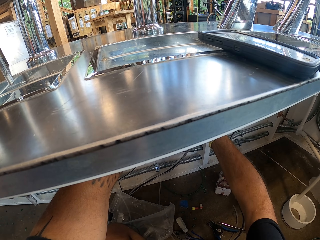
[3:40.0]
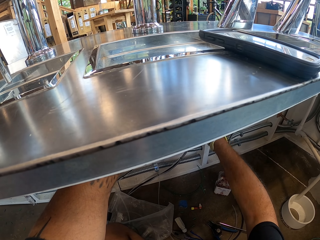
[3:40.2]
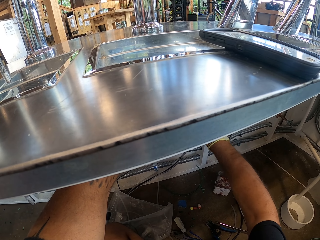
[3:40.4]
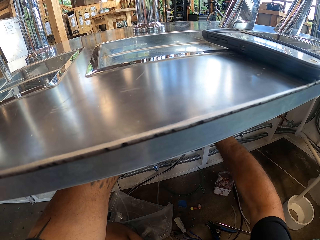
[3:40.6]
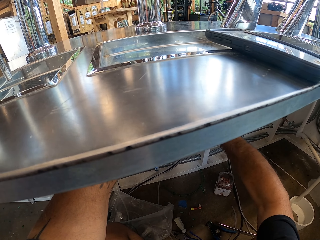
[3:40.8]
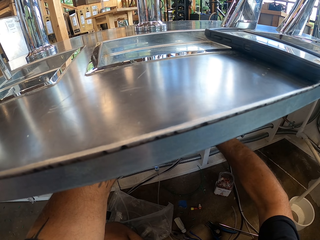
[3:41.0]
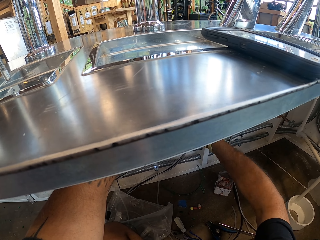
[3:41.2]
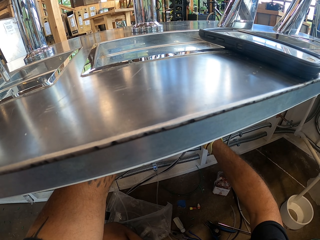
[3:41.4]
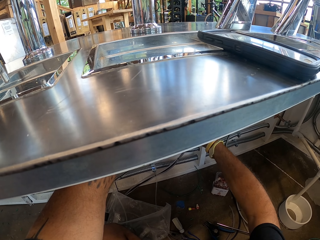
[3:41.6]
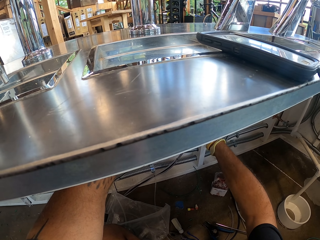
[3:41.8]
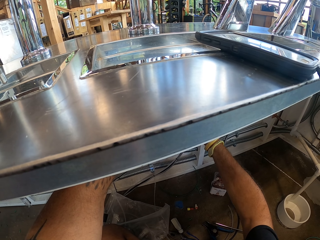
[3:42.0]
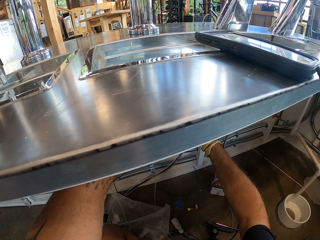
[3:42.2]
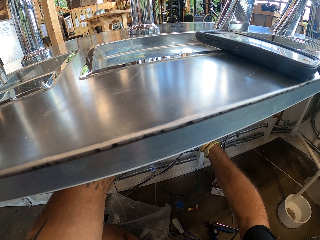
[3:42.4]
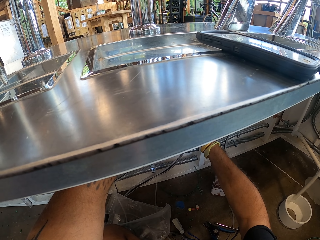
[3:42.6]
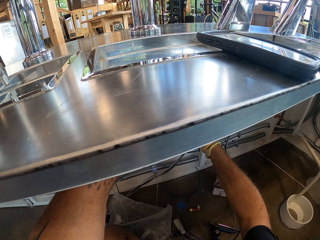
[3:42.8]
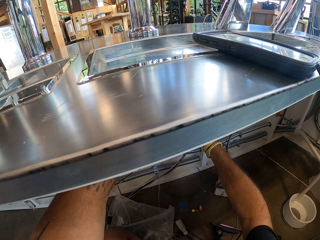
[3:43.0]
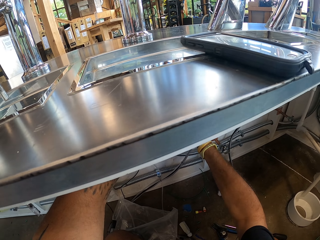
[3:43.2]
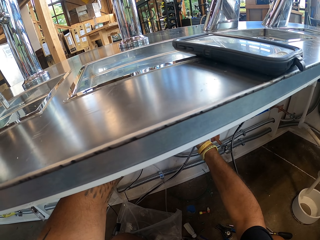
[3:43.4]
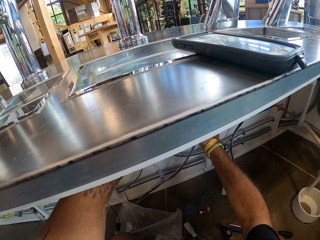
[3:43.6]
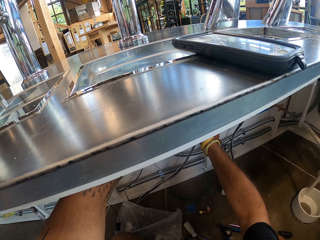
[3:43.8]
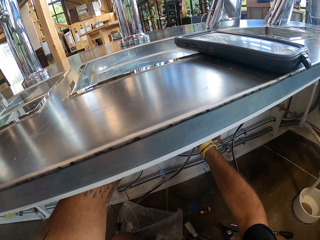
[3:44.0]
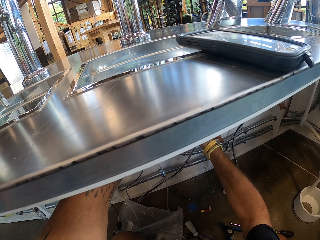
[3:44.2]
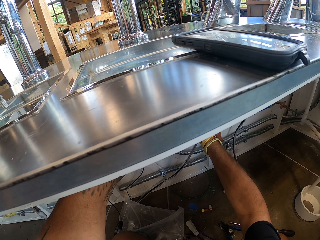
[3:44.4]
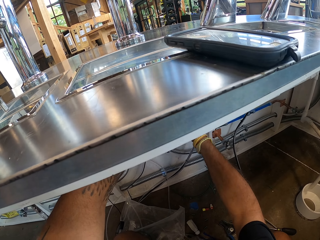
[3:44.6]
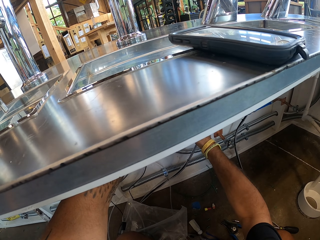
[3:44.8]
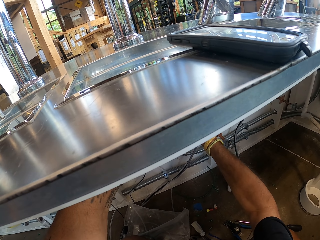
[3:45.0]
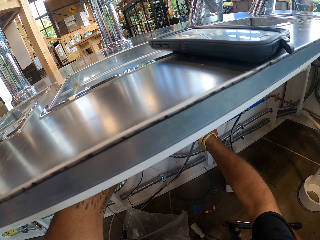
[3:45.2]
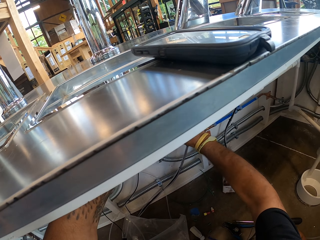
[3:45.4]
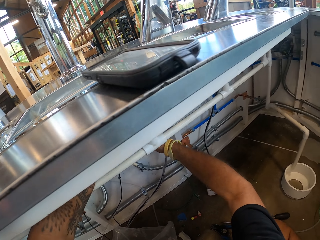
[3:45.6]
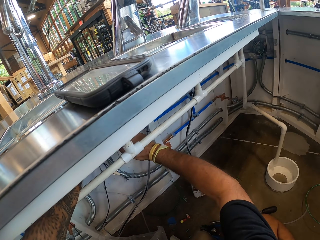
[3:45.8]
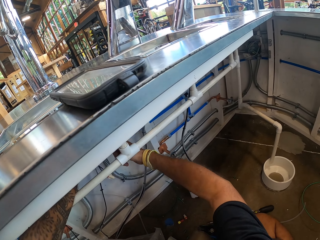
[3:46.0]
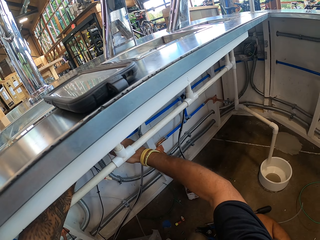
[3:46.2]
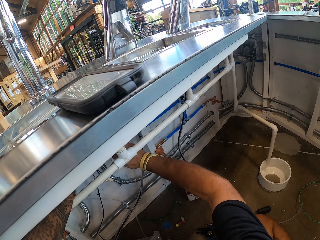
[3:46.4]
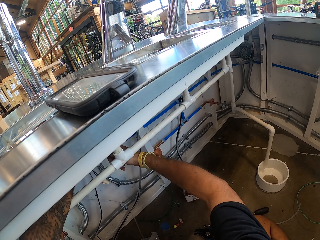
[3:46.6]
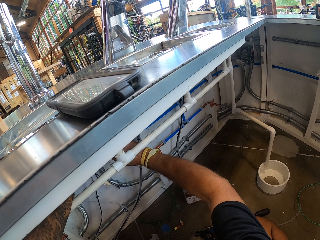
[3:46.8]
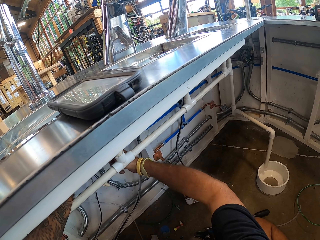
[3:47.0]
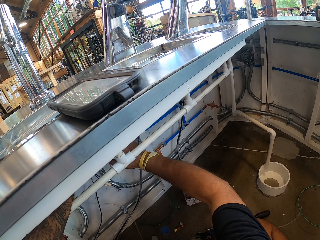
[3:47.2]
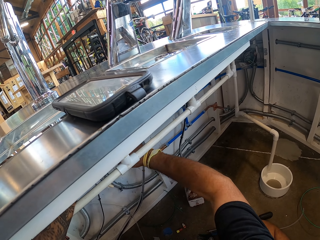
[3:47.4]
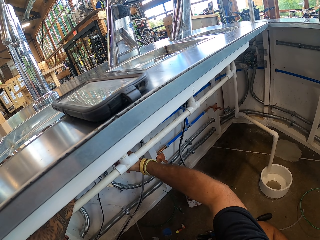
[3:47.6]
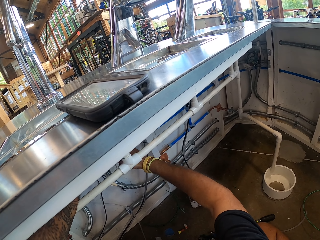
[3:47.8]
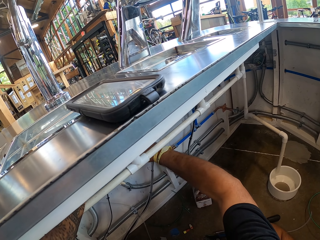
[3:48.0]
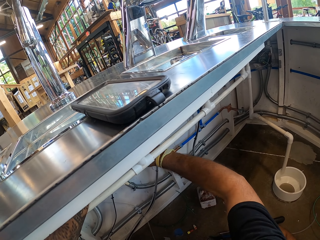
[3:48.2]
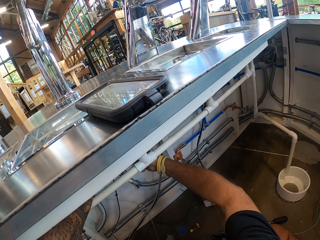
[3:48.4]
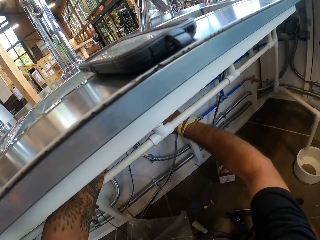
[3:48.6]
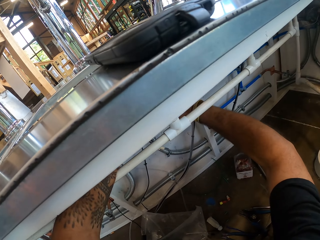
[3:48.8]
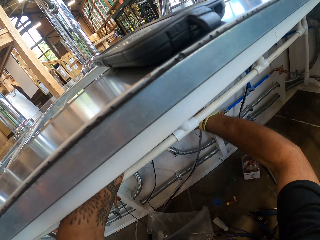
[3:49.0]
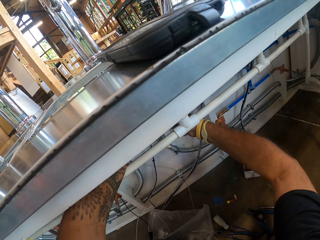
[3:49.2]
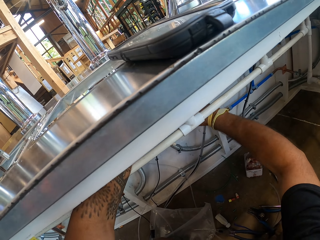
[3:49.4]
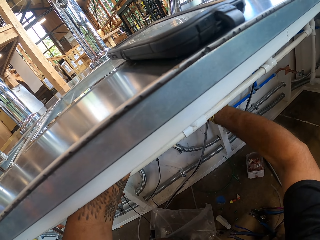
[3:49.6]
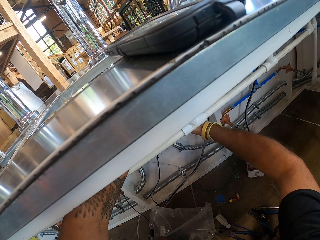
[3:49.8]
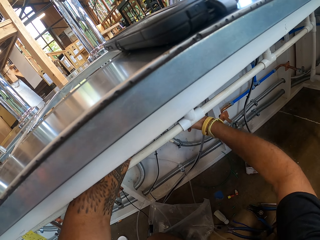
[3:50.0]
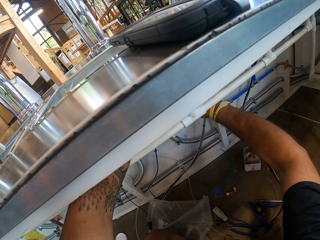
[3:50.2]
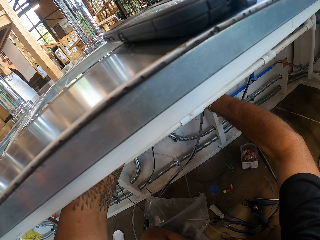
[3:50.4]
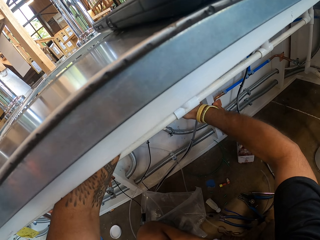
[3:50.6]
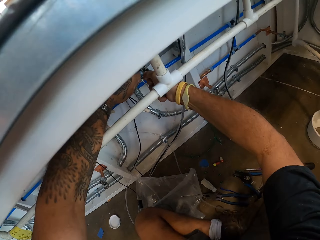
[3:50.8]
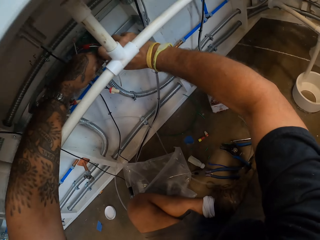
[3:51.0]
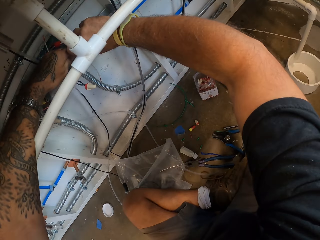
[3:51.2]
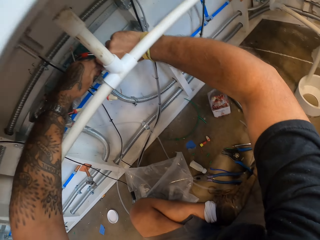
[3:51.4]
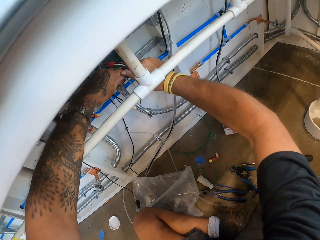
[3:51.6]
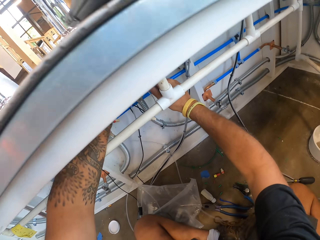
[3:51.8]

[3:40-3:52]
The camera wearer holds the wire.

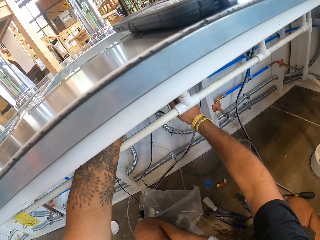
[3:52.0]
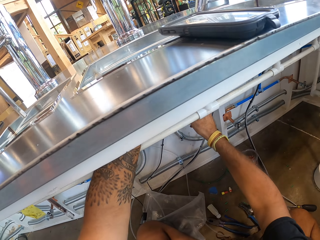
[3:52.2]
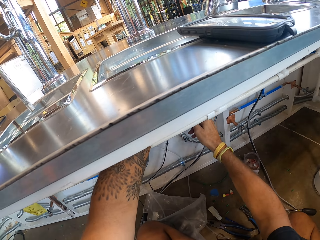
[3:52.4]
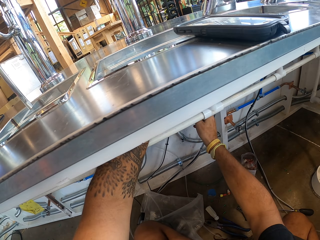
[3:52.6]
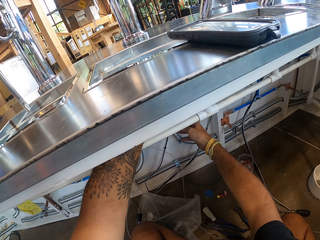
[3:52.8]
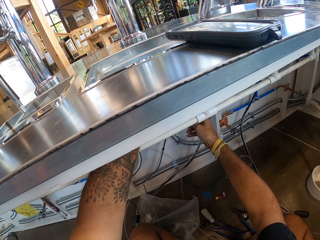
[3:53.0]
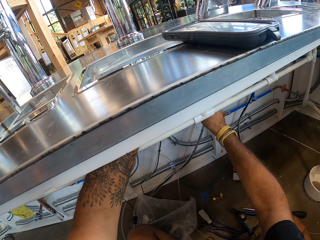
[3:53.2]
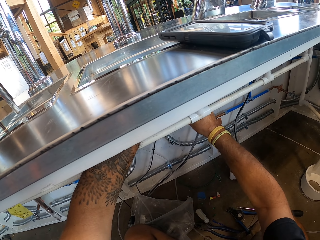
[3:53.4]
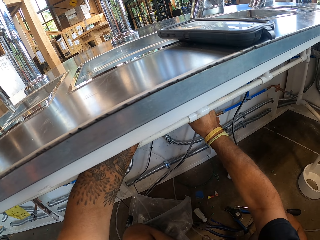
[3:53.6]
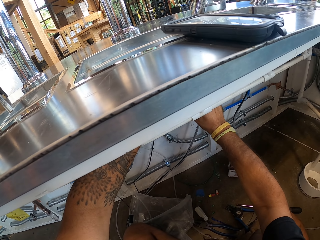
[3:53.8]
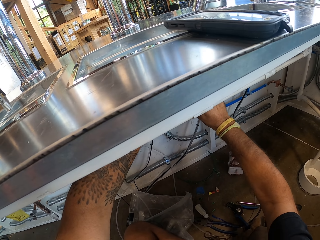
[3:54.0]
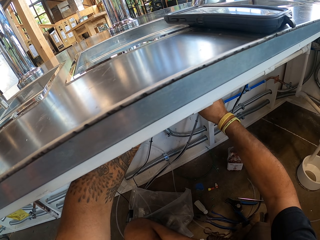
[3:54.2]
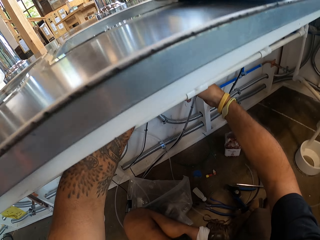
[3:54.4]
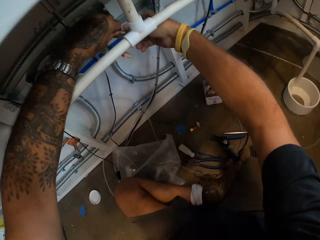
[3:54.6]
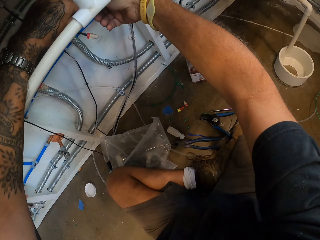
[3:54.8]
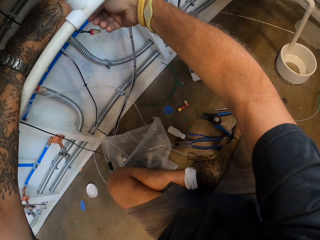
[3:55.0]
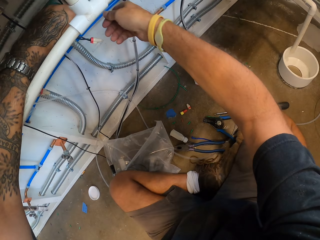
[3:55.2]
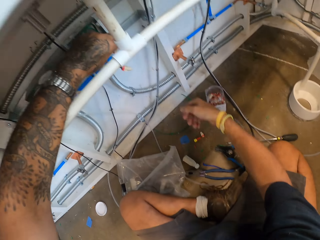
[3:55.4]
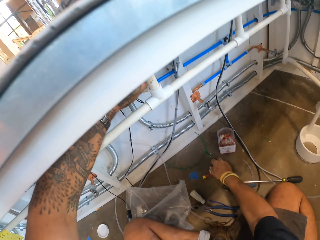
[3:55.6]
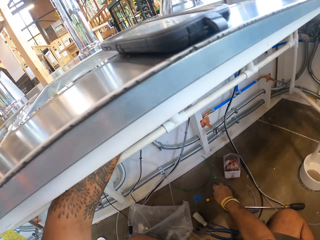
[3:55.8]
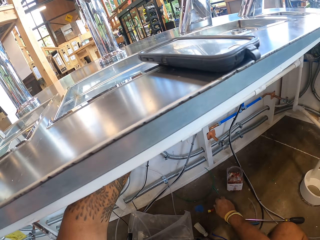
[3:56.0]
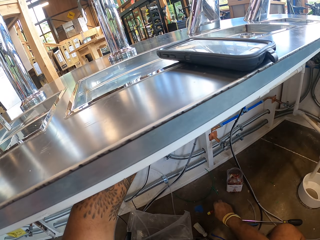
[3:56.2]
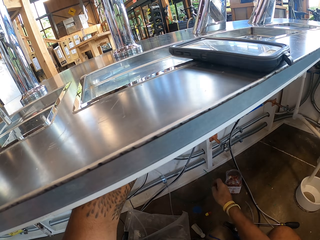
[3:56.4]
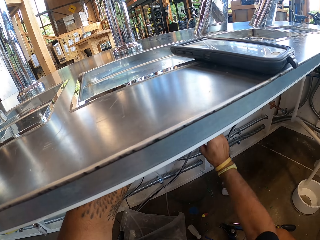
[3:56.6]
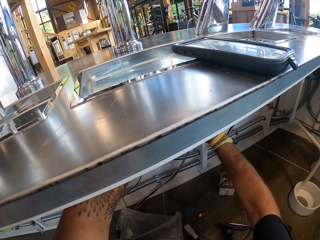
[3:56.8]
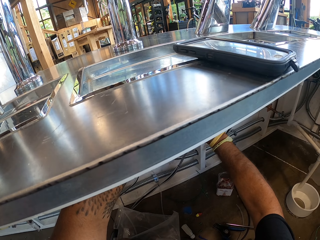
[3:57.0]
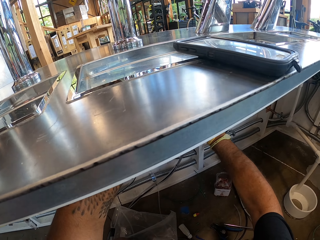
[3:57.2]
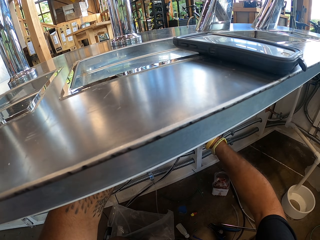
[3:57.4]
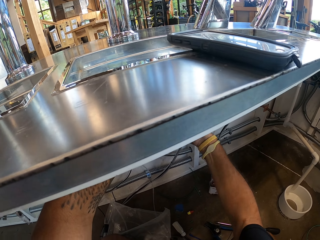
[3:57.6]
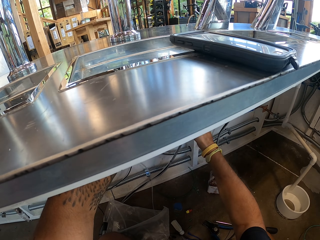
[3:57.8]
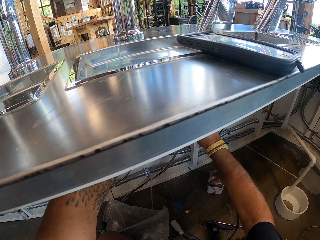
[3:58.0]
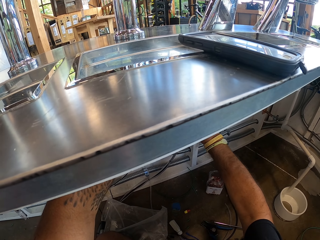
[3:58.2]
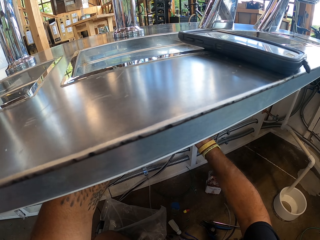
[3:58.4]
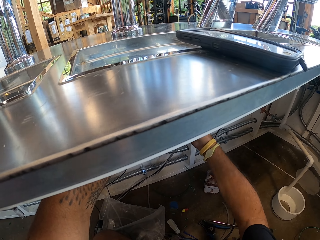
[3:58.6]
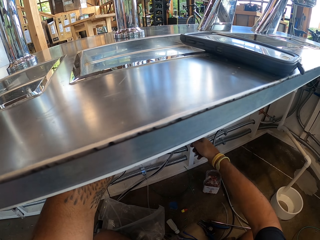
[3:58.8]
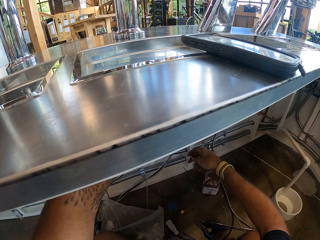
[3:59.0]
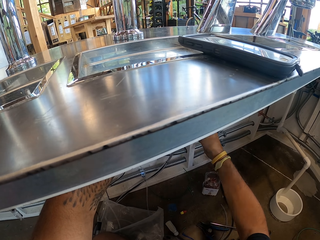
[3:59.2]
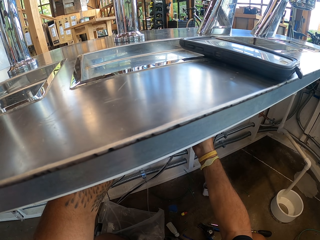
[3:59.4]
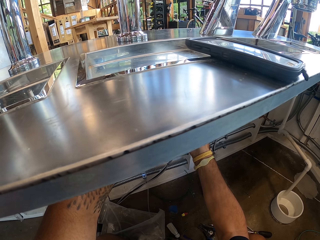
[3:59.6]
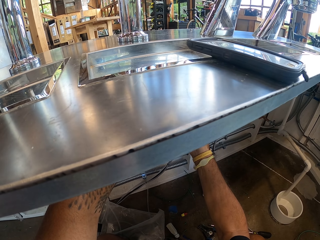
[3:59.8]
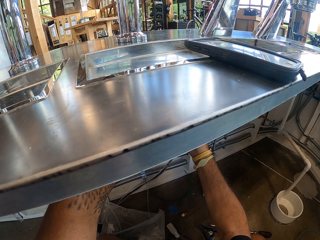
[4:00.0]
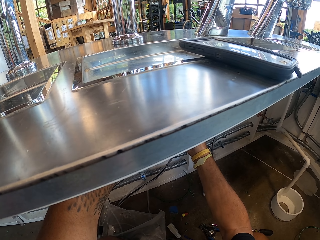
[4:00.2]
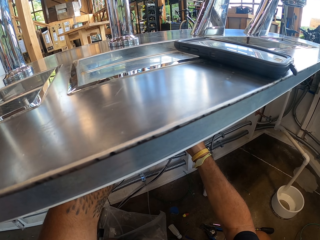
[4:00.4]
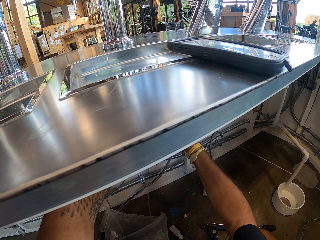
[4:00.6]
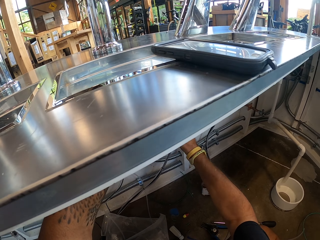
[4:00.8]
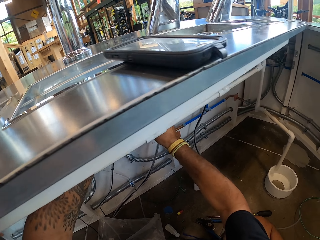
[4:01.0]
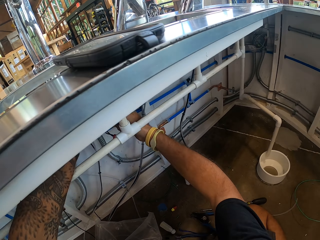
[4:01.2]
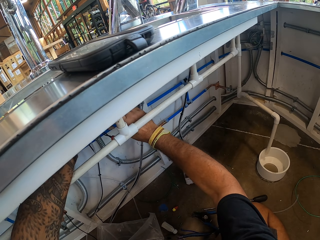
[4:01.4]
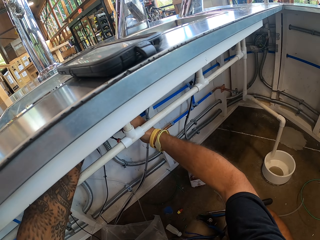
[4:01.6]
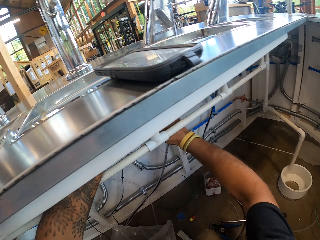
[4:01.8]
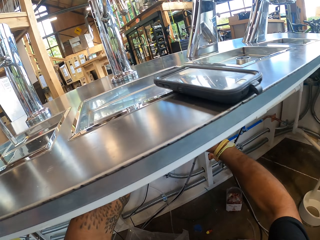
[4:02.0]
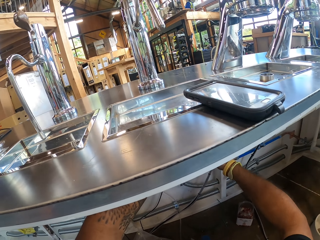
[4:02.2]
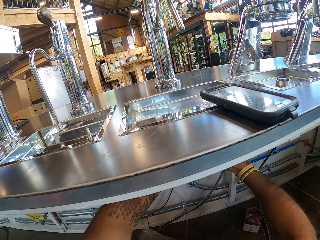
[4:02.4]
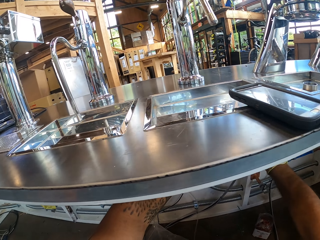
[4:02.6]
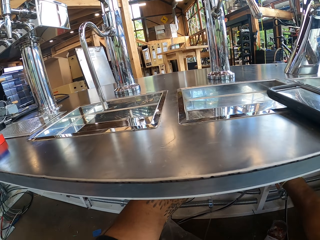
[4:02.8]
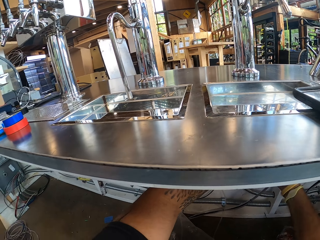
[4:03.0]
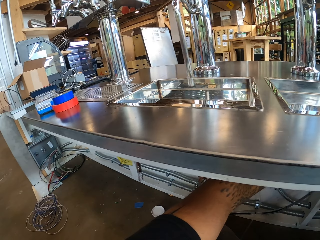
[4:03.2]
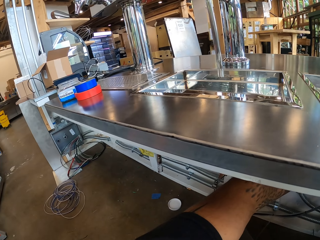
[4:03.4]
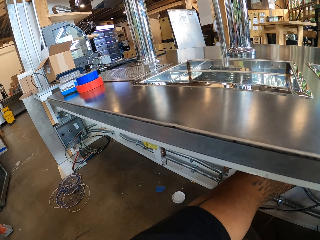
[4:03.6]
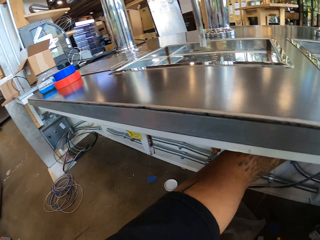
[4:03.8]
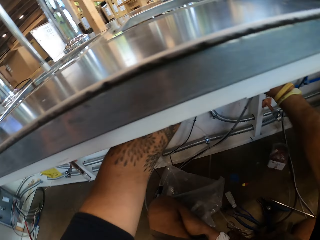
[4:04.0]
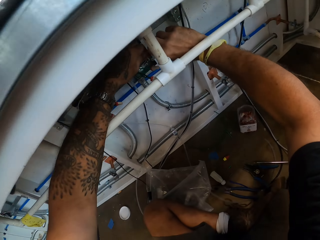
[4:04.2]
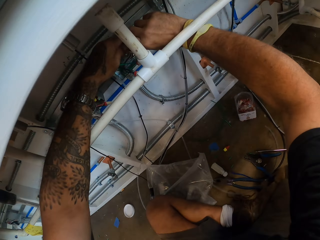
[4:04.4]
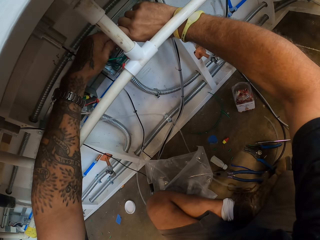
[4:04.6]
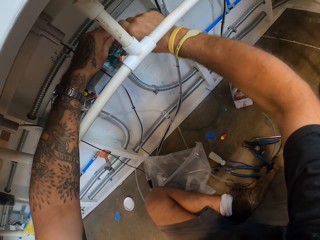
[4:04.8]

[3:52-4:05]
The camera wearer picks up something. They hold the wire. They tighten something.
